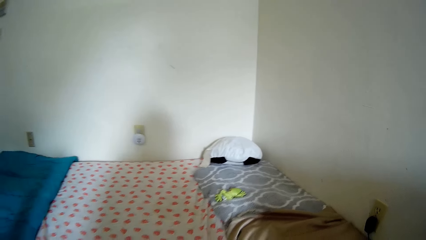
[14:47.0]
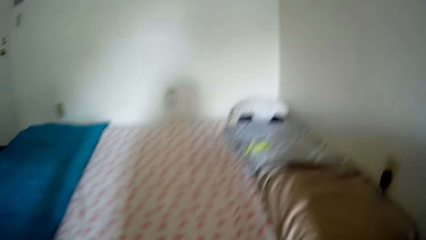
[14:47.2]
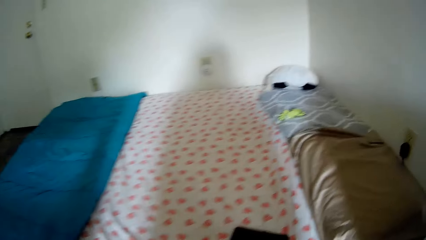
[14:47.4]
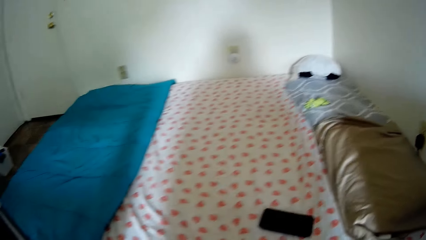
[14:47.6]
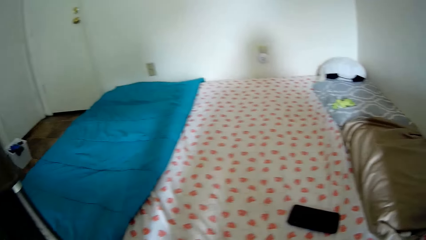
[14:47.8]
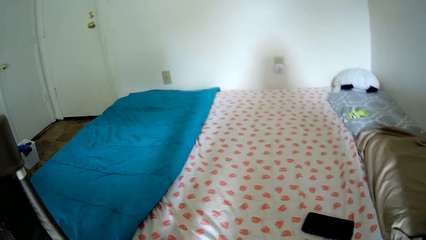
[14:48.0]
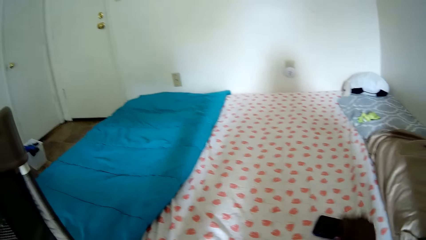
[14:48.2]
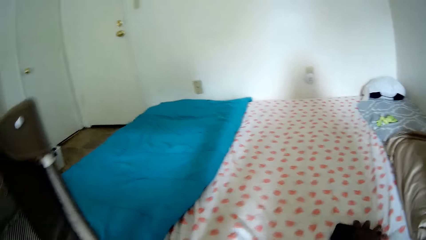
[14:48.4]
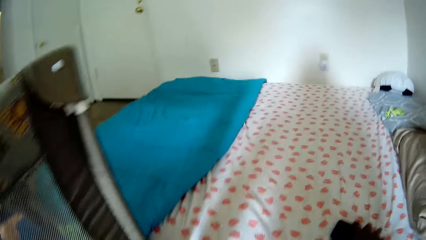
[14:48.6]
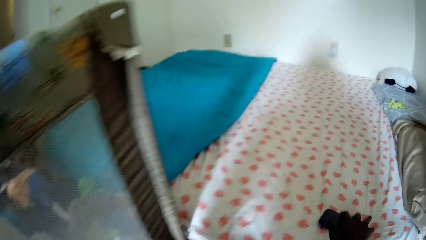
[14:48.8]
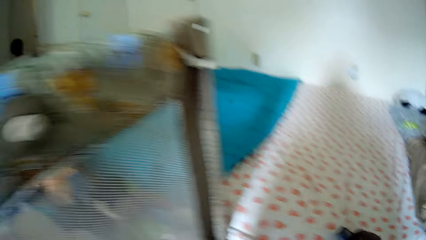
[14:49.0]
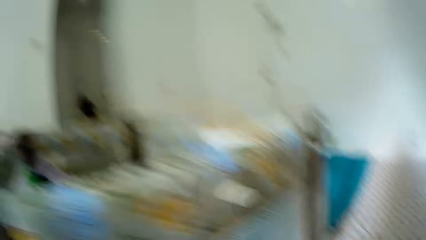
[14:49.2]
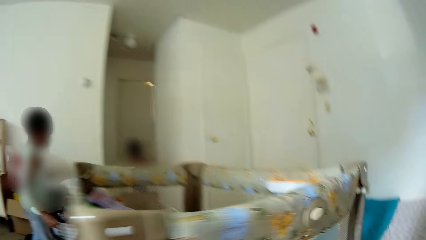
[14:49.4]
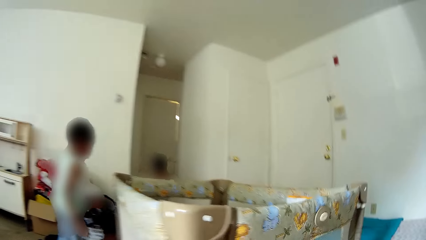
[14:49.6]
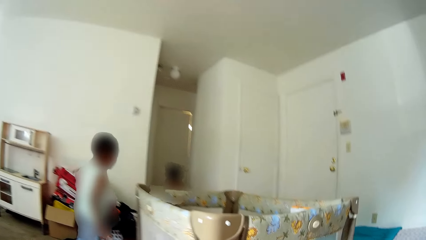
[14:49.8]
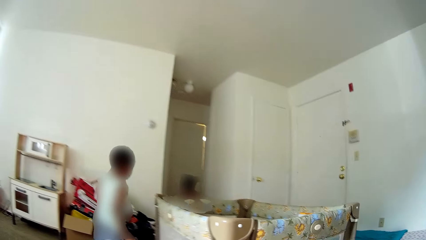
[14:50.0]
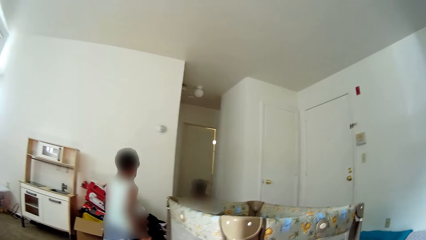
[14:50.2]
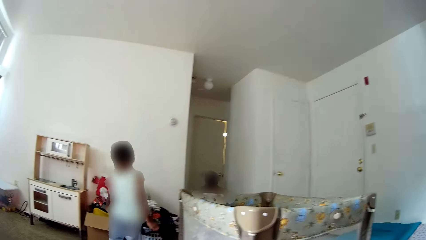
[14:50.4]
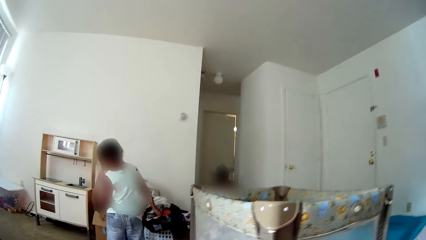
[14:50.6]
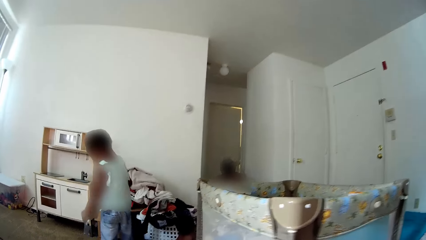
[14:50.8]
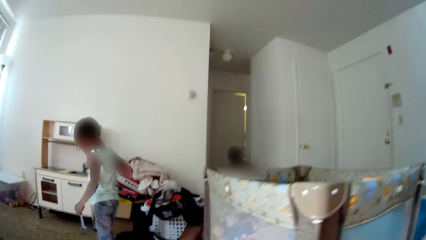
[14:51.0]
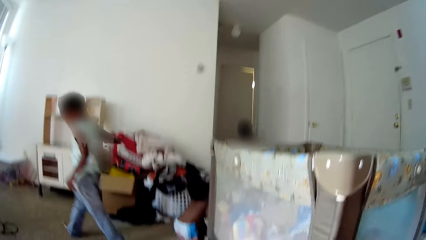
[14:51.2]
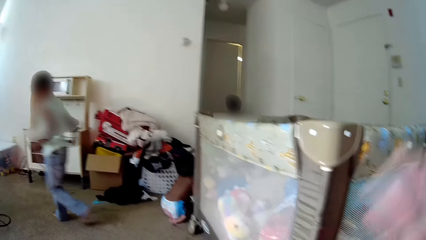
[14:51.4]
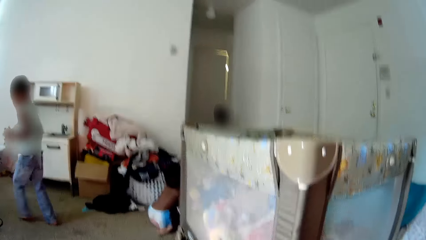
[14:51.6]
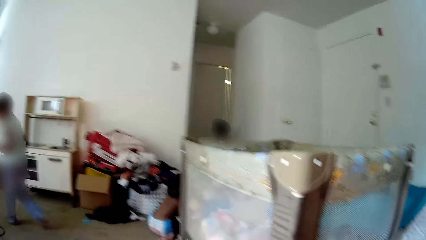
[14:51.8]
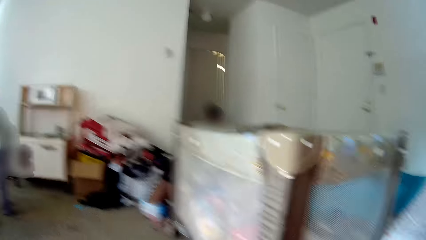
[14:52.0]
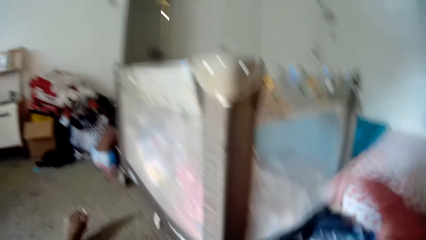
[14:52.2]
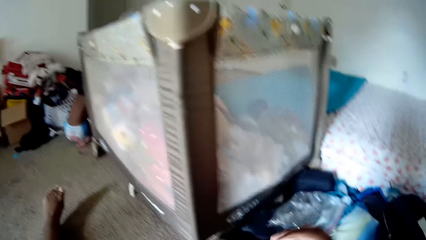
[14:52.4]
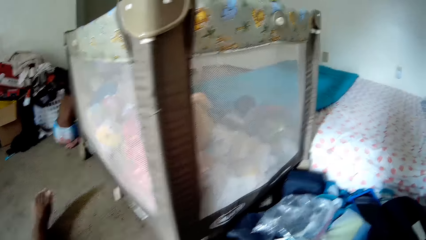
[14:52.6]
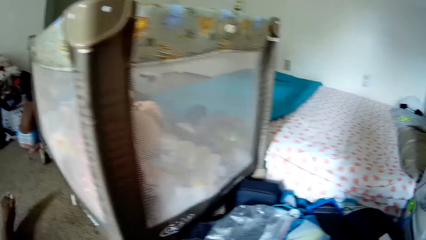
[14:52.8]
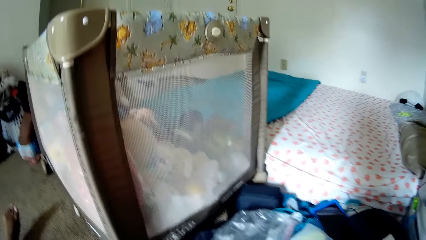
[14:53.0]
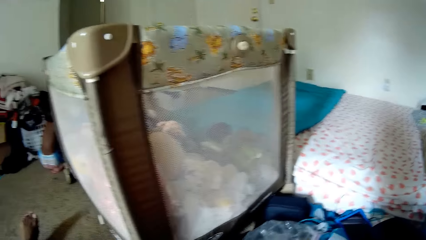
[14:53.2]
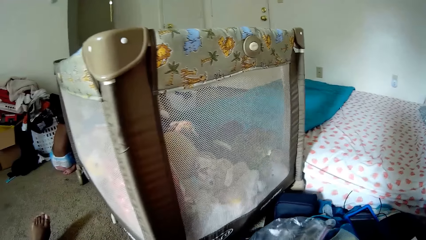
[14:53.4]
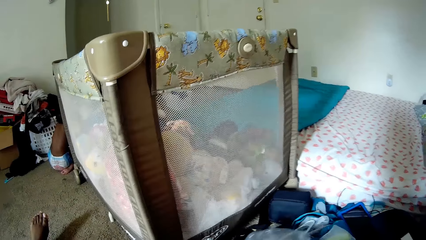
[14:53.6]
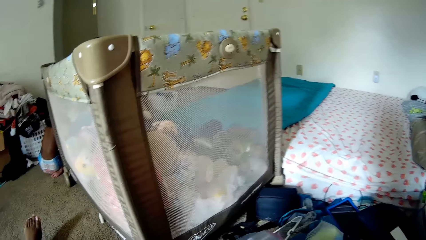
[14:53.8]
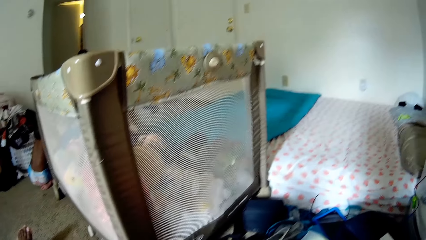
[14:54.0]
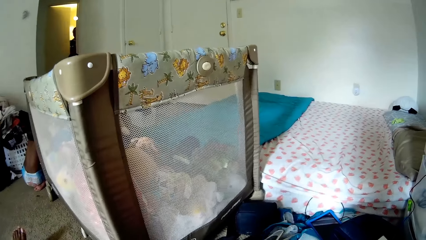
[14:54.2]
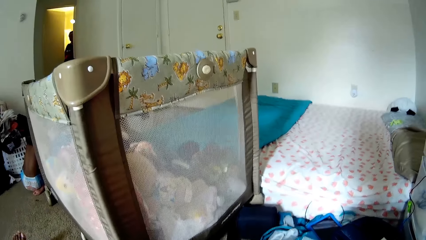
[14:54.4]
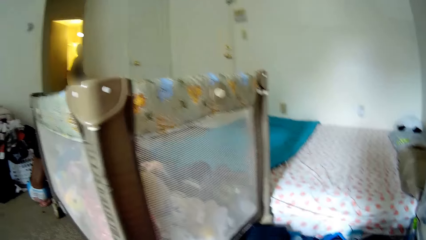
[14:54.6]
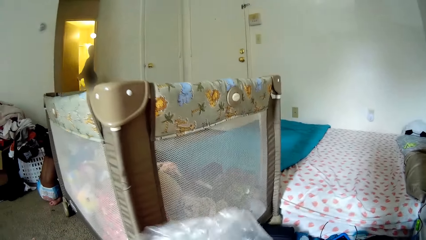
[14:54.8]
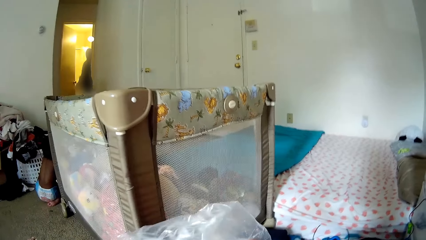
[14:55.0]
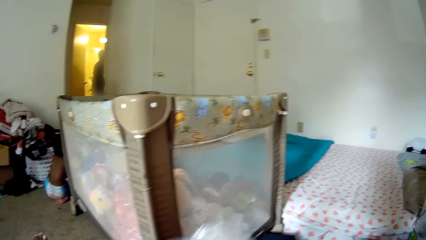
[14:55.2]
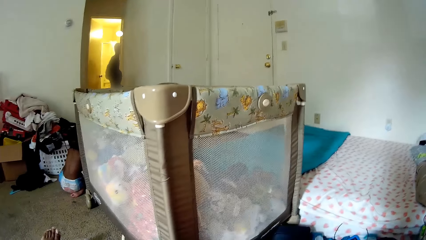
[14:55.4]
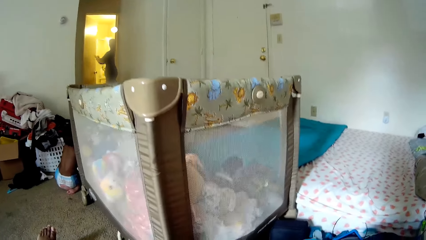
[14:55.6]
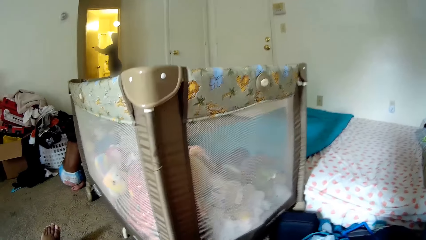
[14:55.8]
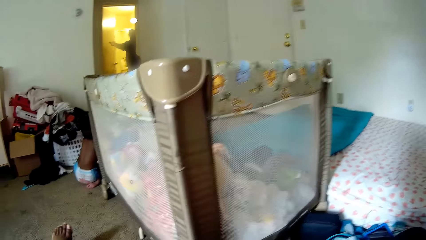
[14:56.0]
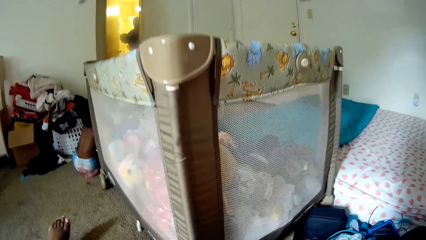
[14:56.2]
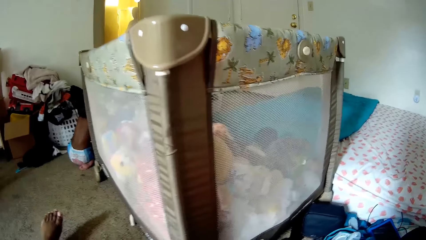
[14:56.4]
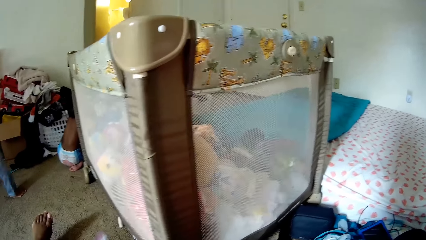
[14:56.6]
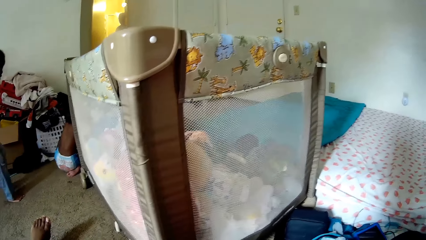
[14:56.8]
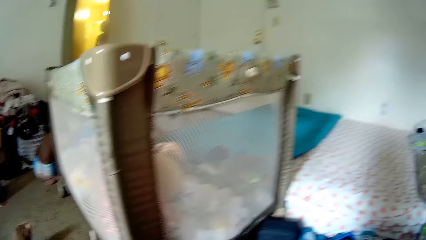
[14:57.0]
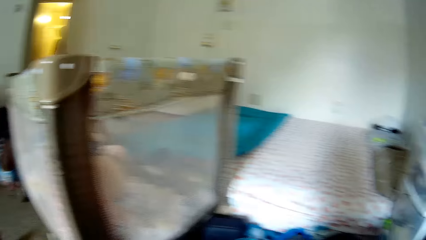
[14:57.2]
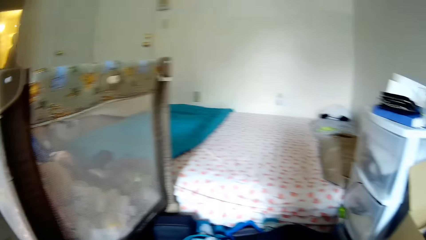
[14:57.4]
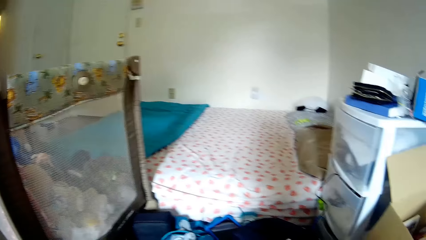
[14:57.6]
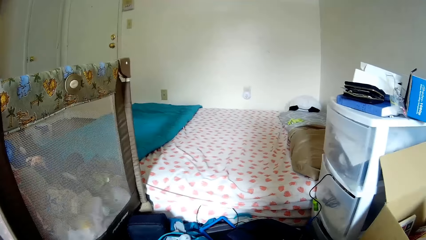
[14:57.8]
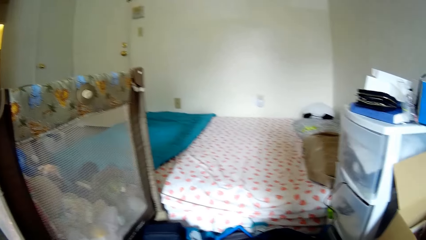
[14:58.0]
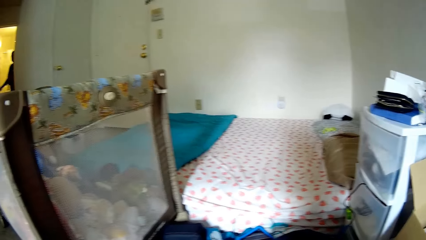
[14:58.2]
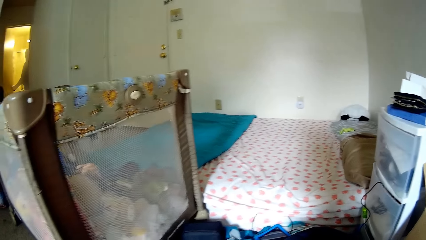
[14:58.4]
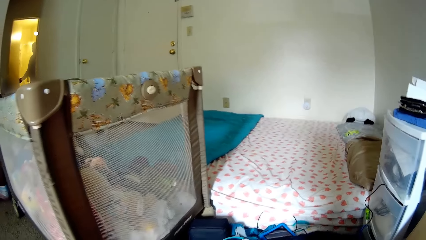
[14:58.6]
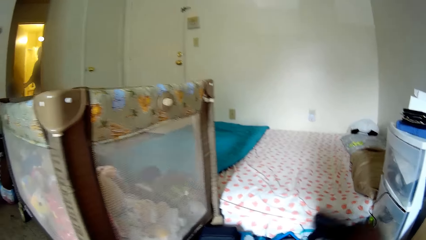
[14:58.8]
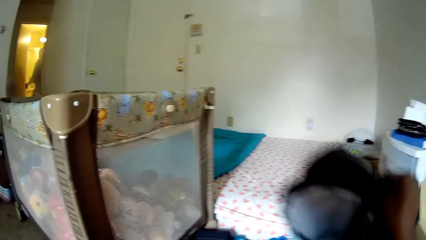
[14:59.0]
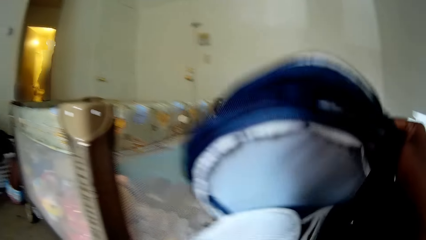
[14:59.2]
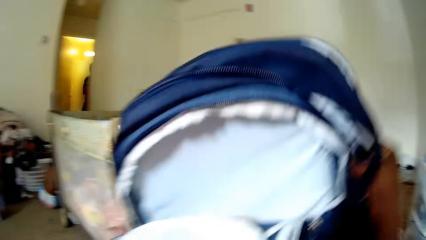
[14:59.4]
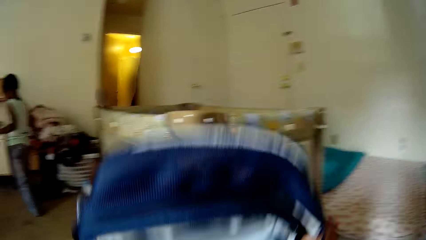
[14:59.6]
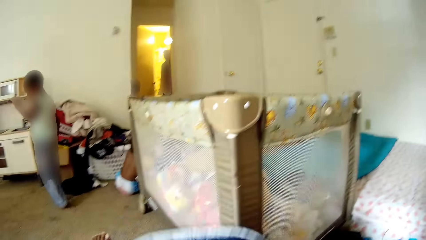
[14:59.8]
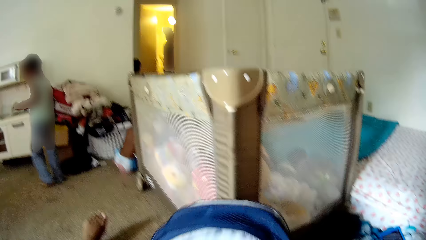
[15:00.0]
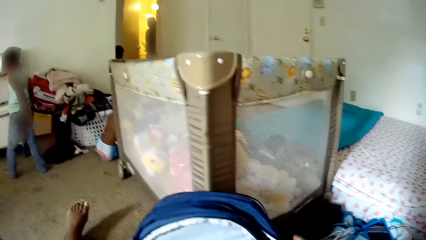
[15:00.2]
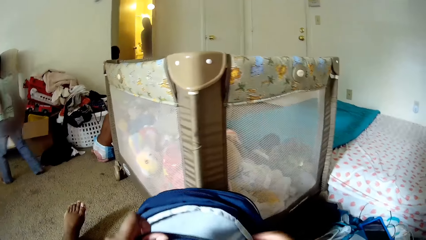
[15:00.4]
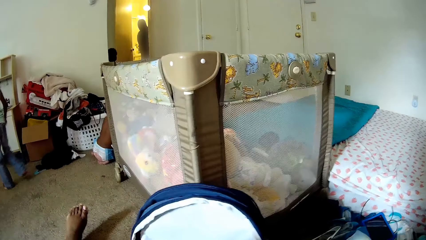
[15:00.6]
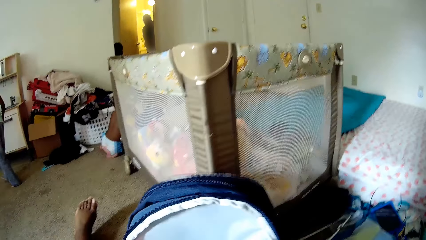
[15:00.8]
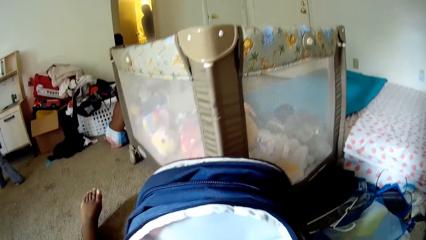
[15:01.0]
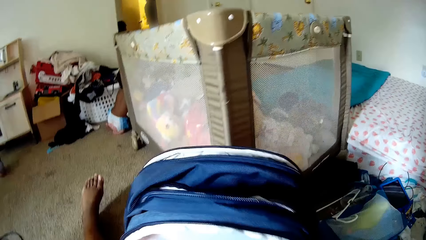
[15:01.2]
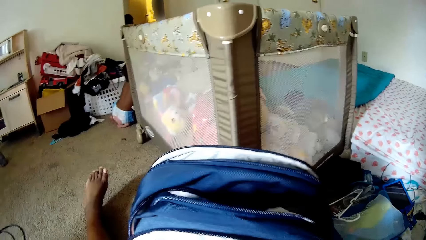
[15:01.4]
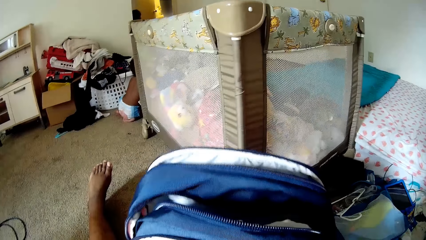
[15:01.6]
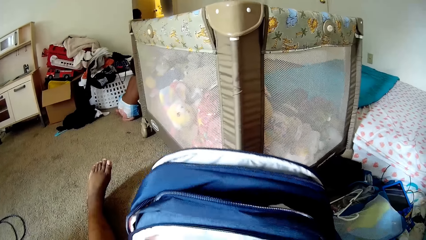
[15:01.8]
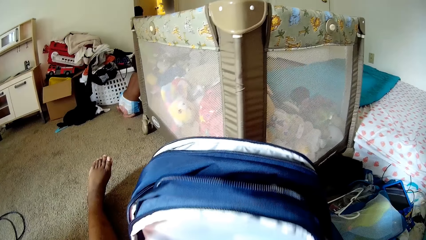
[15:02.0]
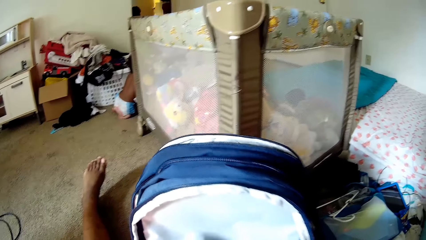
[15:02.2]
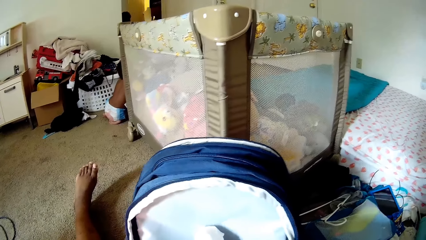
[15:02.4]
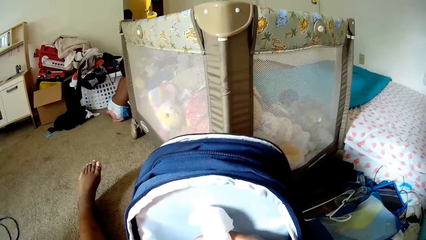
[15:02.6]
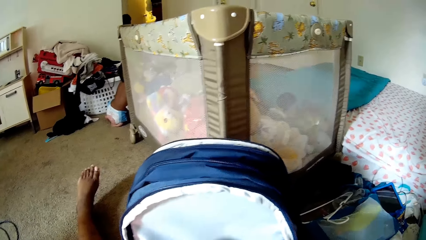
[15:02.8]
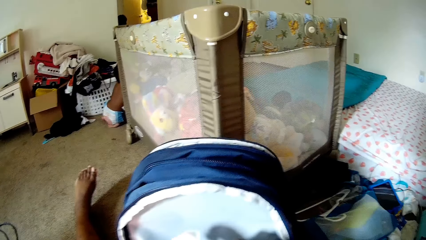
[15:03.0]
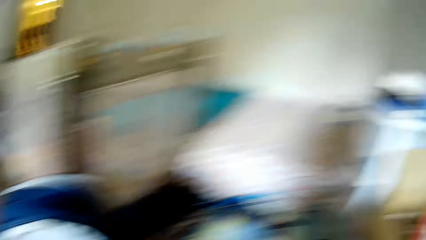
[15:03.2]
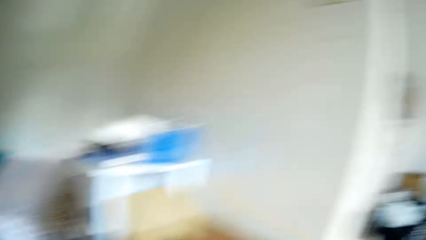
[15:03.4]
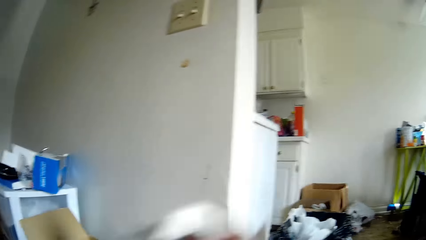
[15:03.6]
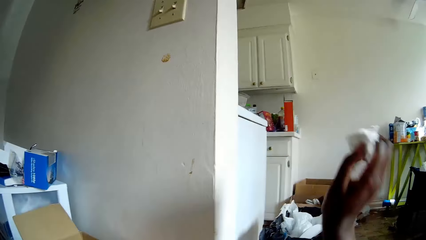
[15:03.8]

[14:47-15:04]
The camera wearer looks around. She picks a phone with her right hand from the bed. A child plays around. Another child sits on the other side. The camera wearer picks a polythene bag from the floor with her right hand. A person opens the door. The camera wearer picks a school bag with her right hand from the floor. She drops the school bag on the floor with her right hand. She opens the school bag zips with both hands. She picks up a paper from the bag with her right hand. She drops the paper into the bag with her right hand.
